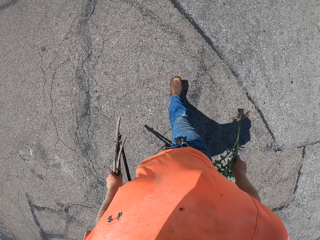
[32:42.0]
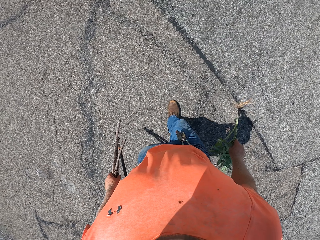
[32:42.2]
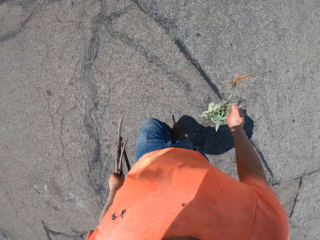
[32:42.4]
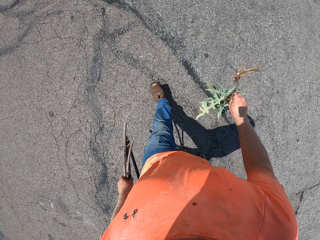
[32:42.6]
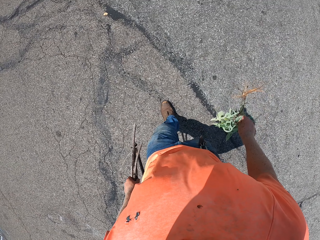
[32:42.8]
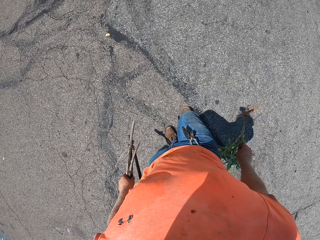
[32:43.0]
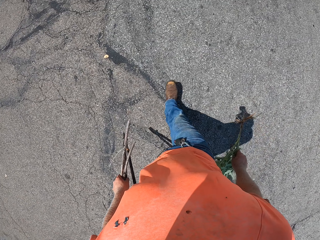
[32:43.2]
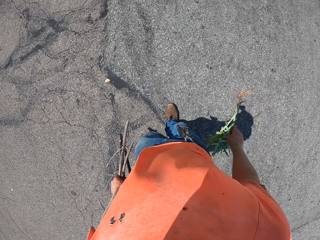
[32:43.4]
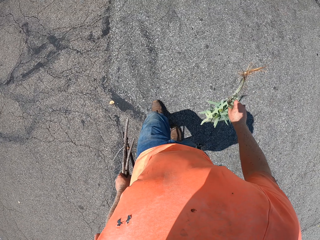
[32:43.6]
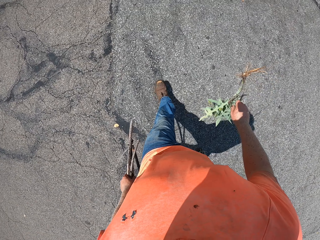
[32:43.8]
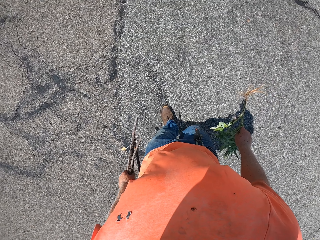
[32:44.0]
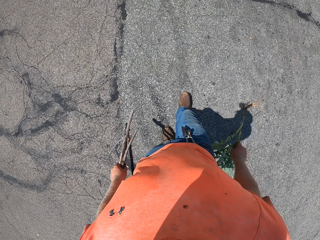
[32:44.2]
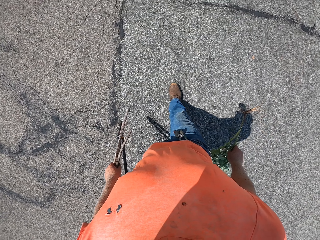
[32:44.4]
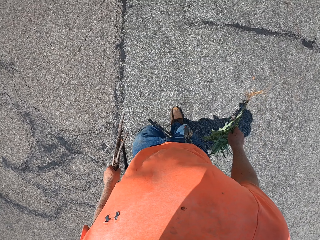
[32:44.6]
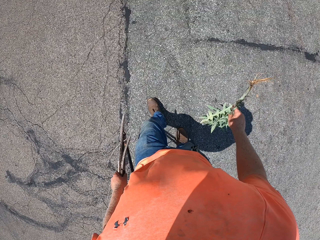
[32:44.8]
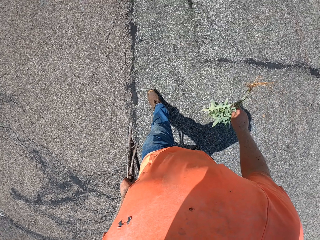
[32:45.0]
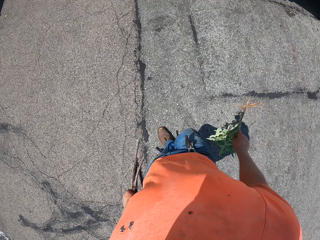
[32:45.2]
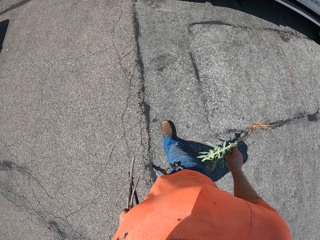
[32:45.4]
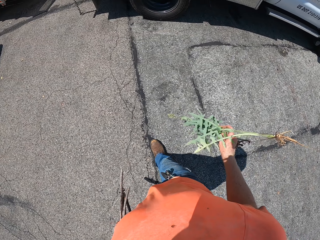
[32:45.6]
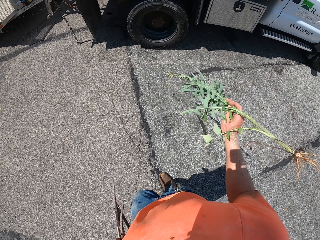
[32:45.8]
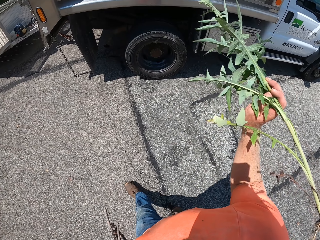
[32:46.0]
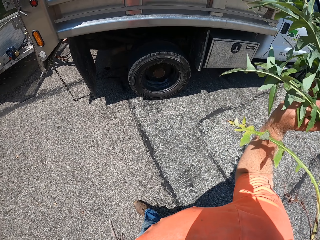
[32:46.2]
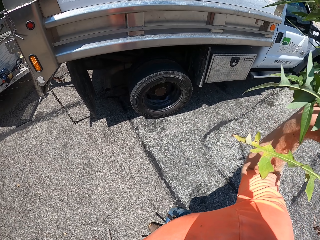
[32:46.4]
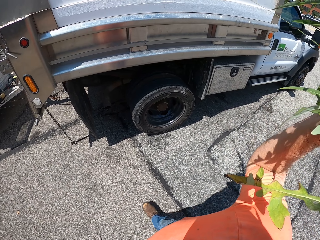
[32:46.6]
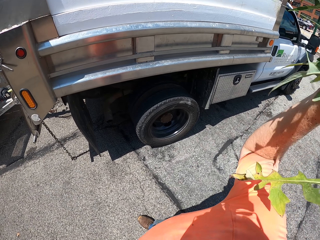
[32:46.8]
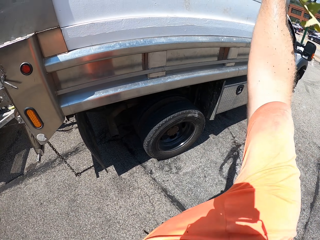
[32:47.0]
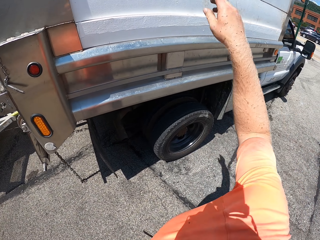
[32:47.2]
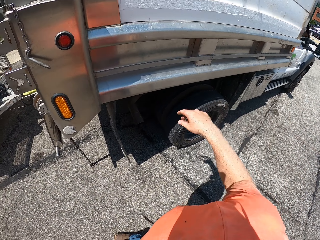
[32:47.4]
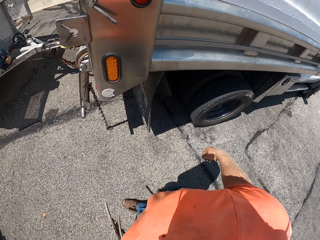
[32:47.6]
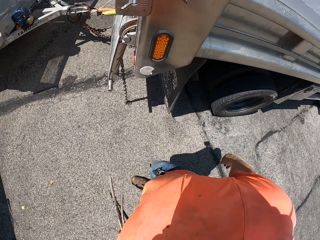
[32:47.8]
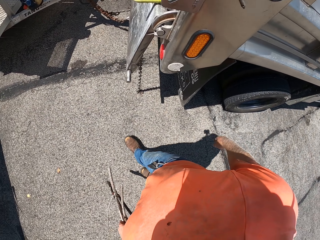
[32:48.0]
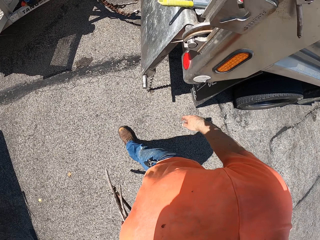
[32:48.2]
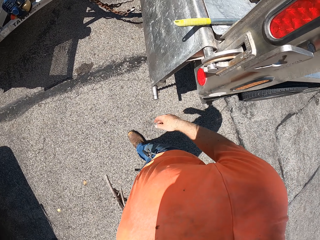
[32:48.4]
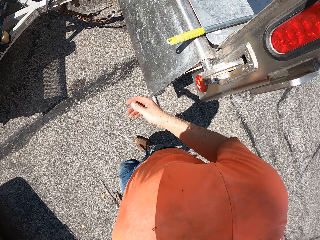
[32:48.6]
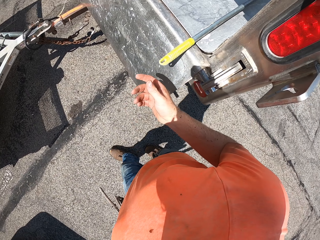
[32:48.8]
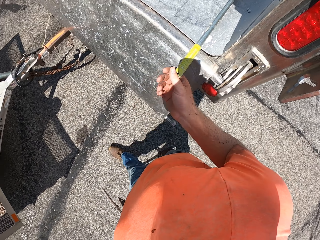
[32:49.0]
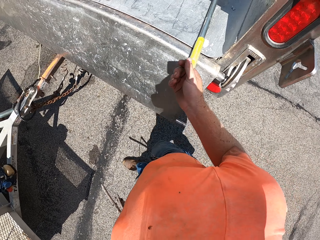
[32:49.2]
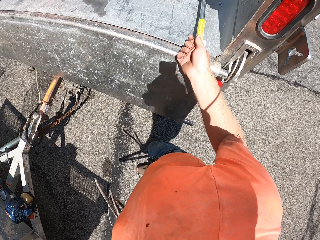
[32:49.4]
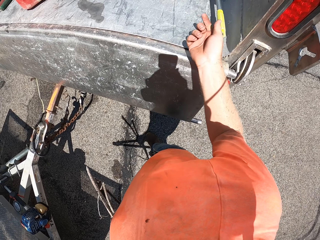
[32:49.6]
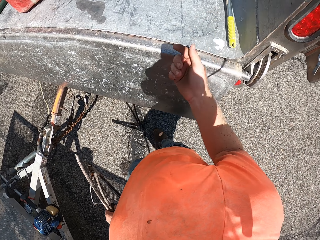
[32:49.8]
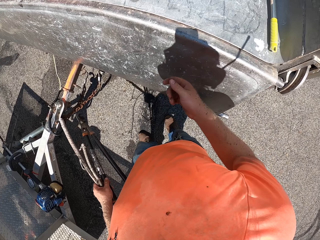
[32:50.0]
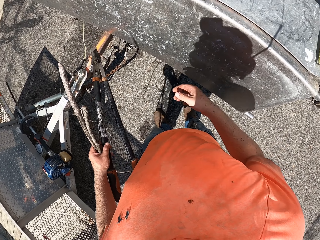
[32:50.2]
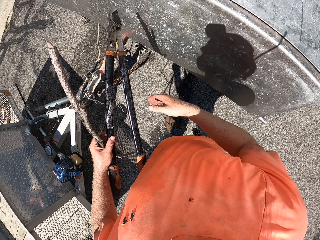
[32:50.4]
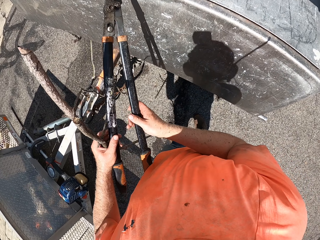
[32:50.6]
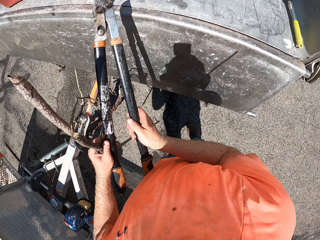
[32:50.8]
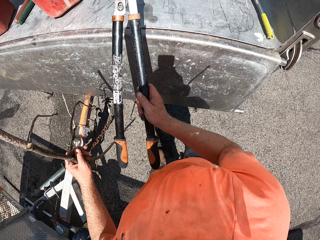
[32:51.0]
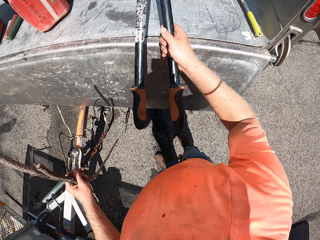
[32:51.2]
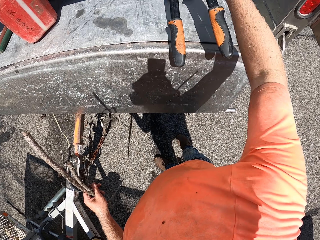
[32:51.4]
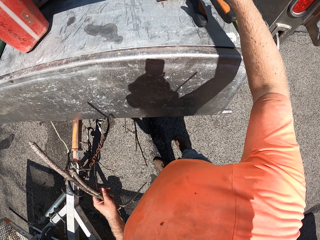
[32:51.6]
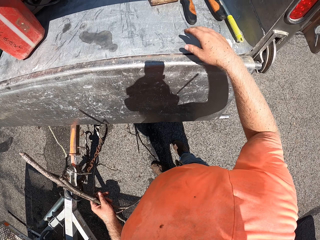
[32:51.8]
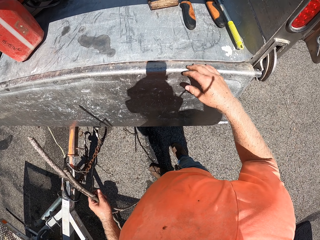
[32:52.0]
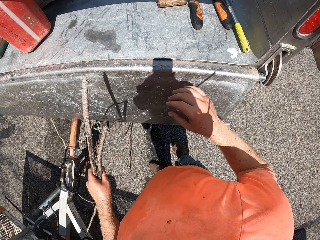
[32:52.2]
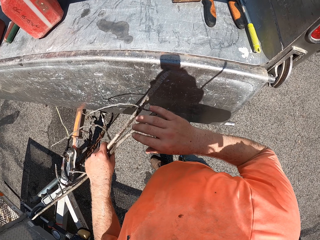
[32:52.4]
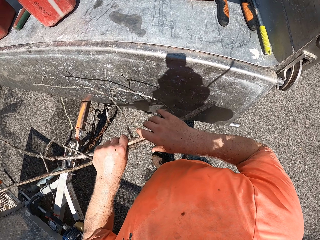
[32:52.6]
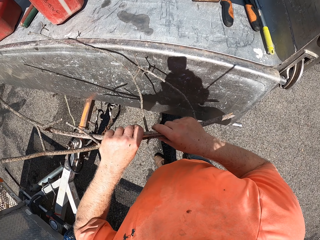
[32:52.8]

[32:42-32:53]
The camera wearer throws the lemon lily into the trunk of the truck with his right hand. He walks on the driveway. He moves a trimmer into the trunk of the truck with his right hand. He passes a bolt cutter or lopper from his right hand to his left hand. He holds the lopper with the right hand. He places the bolt cutter in the trunk of the truck with his right hand.

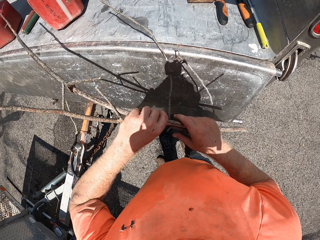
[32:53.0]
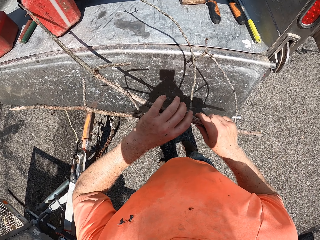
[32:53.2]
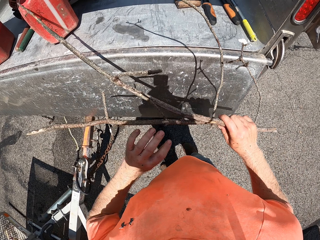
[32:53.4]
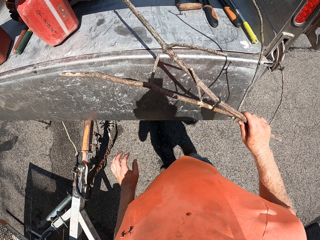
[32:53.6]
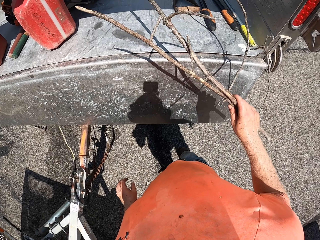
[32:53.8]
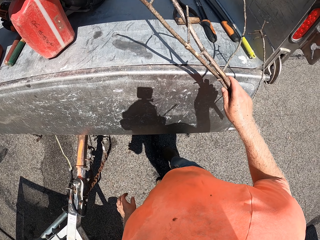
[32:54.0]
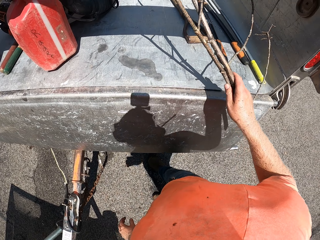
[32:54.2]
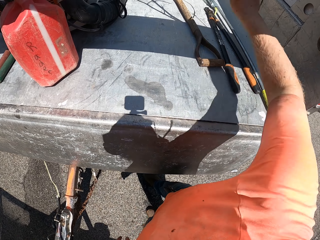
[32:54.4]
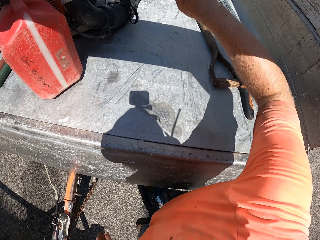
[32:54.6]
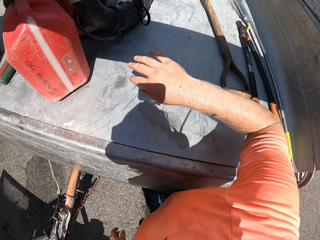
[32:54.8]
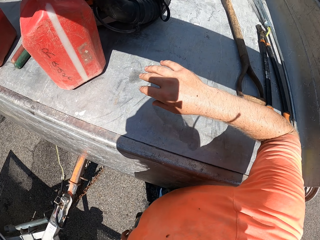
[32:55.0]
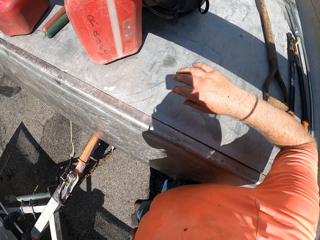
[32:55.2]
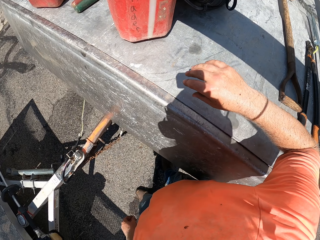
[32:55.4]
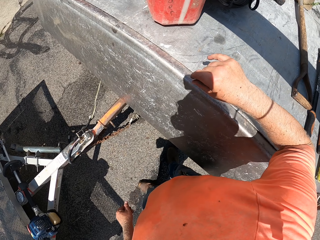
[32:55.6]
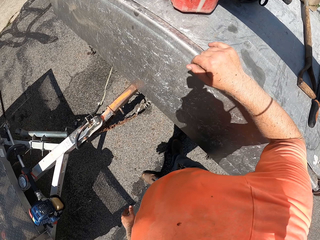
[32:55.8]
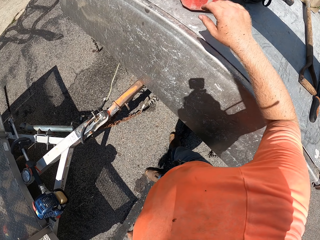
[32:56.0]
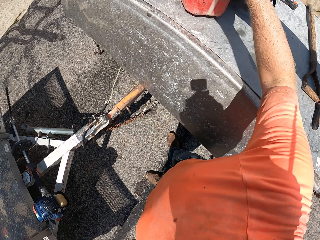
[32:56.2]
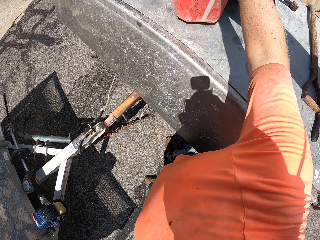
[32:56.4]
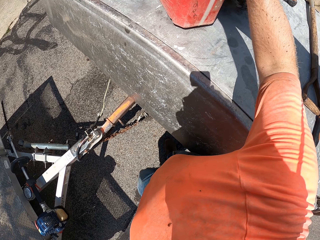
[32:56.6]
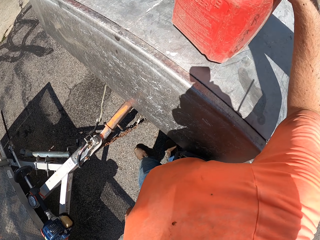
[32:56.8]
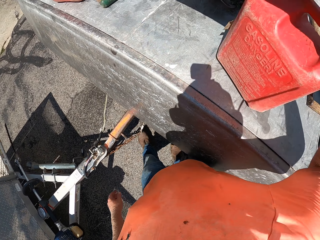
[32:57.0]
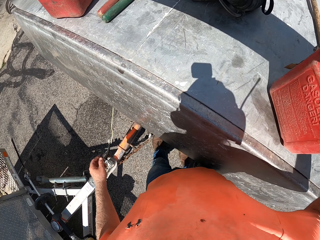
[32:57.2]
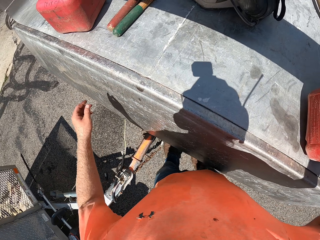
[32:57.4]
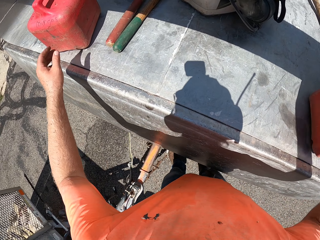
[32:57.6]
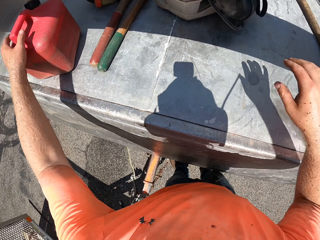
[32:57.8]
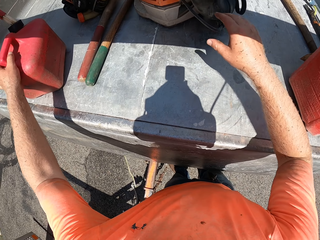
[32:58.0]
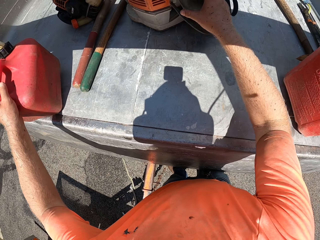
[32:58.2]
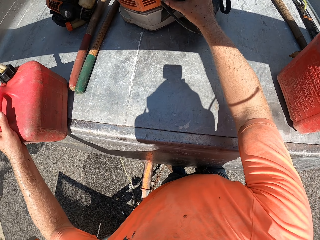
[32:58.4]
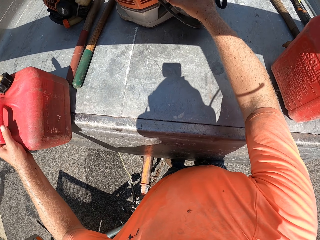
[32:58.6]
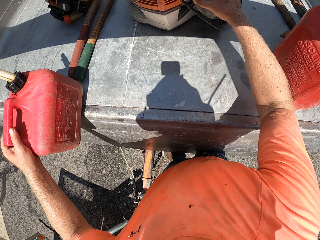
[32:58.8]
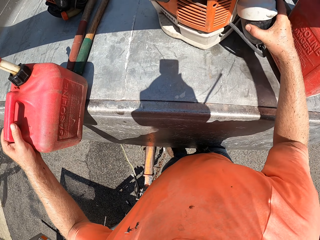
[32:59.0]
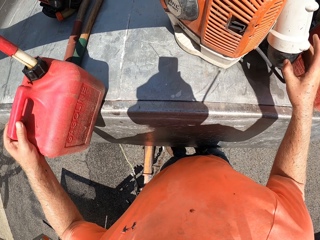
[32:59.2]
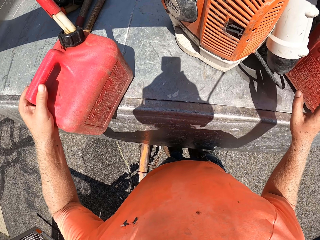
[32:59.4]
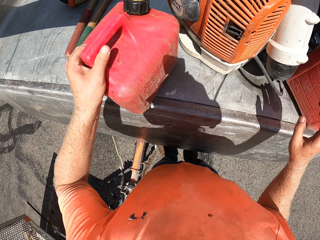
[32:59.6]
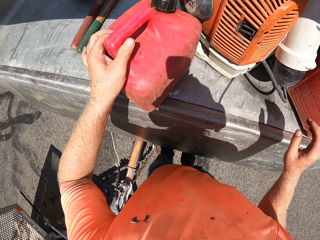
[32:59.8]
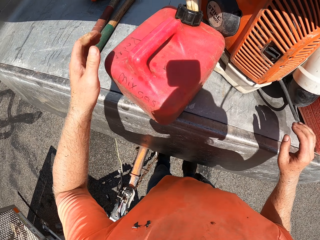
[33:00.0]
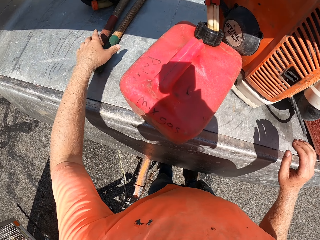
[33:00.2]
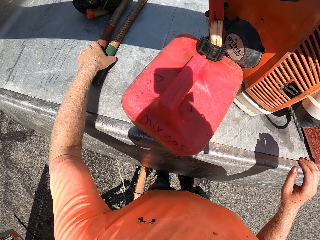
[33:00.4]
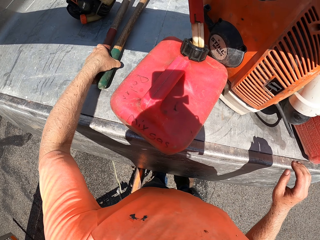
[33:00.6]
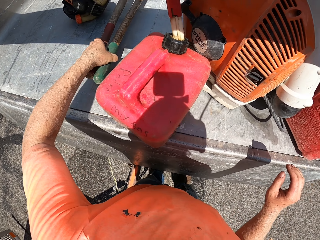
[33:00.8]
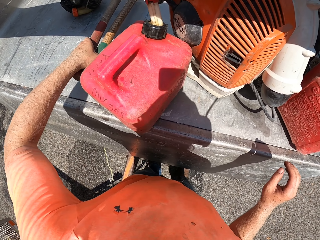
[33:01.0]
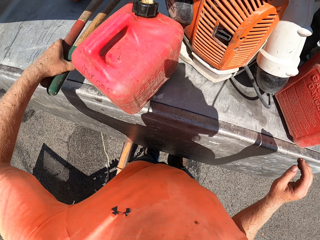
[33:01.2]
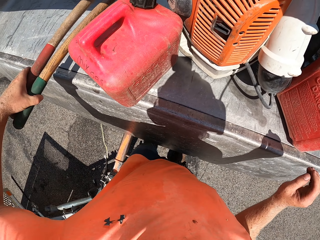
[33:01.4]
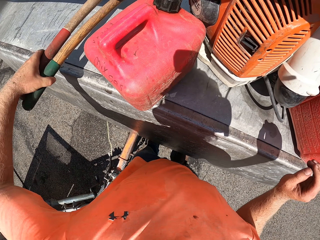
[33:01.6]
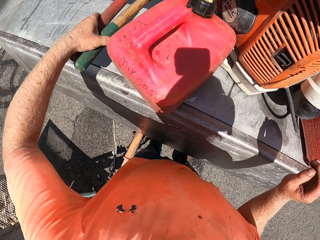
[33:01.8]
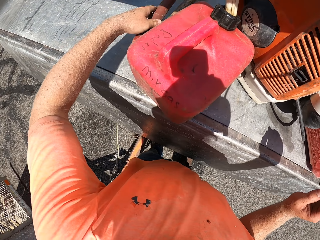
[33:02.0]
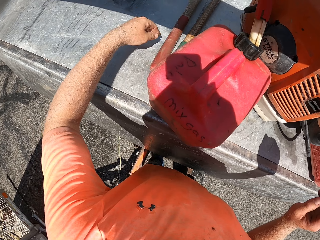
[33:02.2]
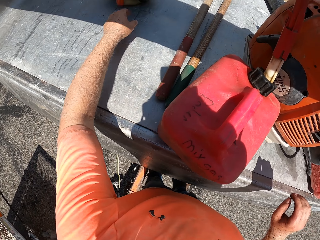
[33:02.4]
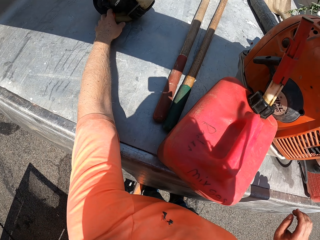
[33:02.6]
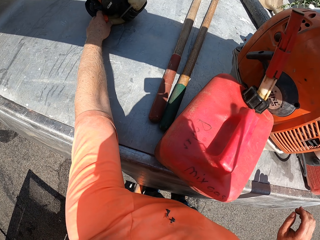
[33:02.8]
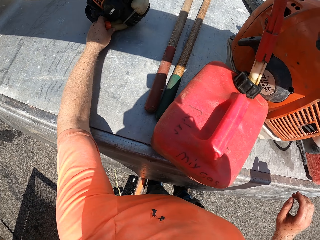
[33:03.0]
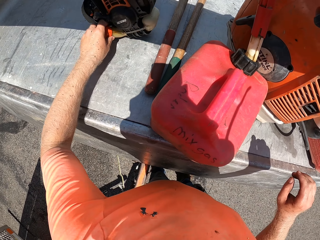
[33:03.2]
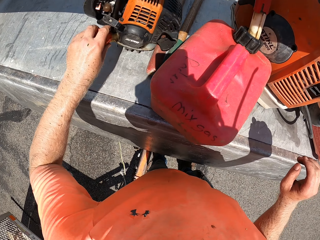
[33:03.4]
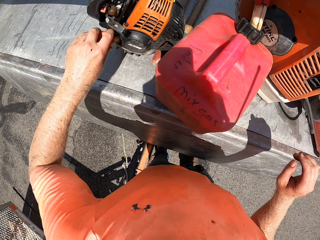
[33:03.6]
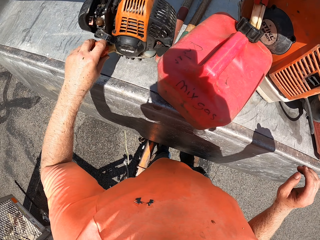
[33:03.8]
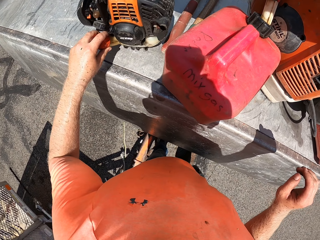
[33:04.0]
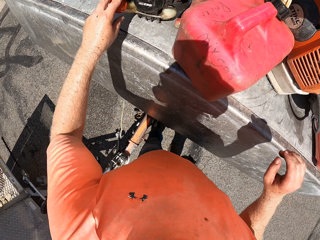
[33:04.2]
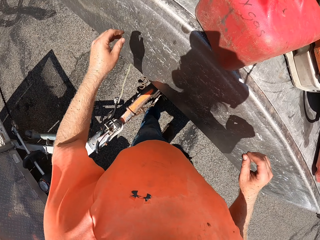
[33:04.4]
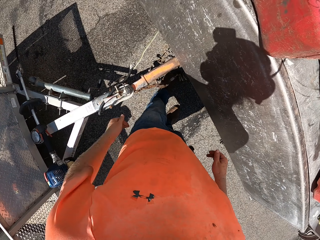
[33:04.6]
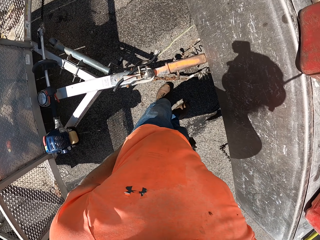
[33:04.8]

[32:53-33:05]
The camera wearer moves the twigs or sticks from his left to his right hand. He holds the sticks with the right hand. He throws the twig in the trunk of the truck with his right hand. He moves on the driveway. He moves a keg in the trunk of the truck with his right hand. He moves the keg in the trunk of the truck with his left hand. He moves an engine in the trunk of the truck with his right hand. He moves some cutters with his left hand. He holds the spade and holds the rake. He drops the spade in the track and drops the rake in the track. He moves the trimmer in the trunk of the truck with his left hand.
